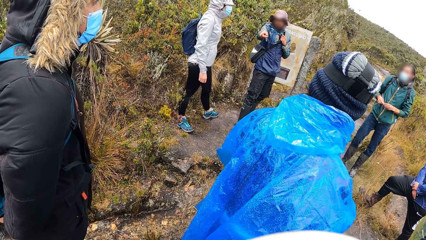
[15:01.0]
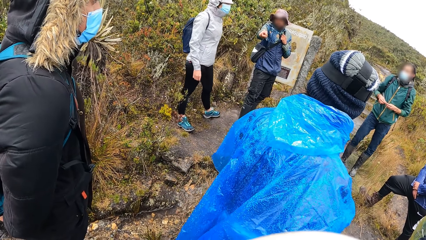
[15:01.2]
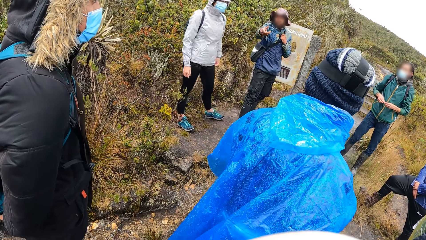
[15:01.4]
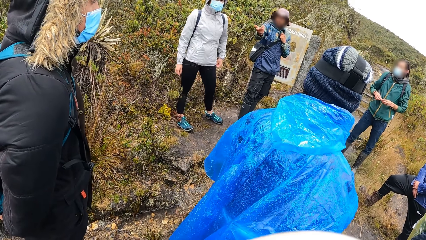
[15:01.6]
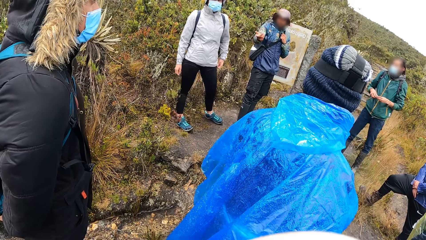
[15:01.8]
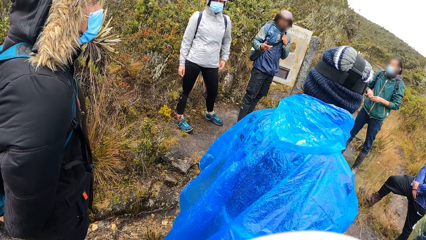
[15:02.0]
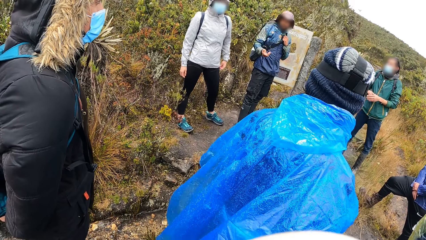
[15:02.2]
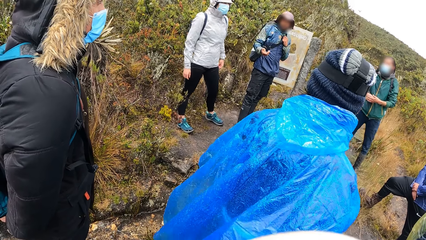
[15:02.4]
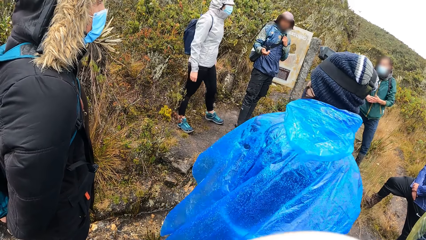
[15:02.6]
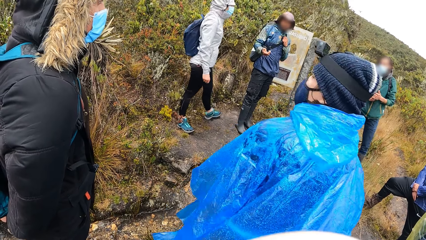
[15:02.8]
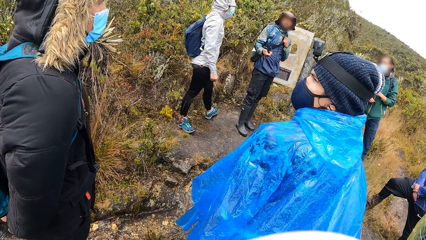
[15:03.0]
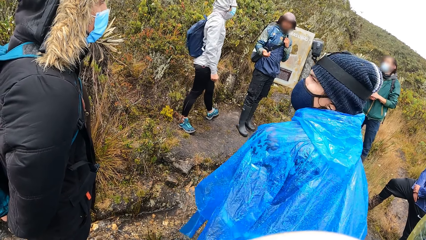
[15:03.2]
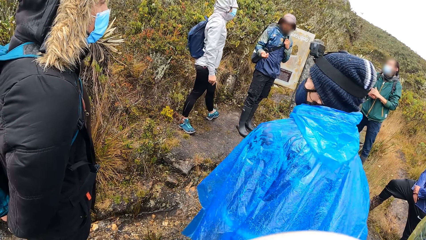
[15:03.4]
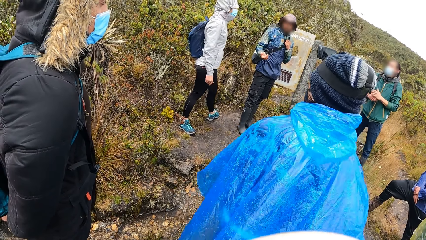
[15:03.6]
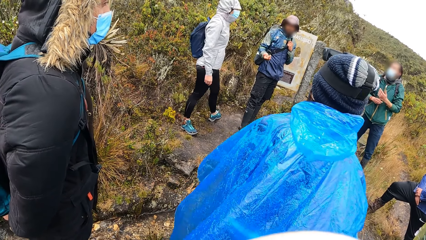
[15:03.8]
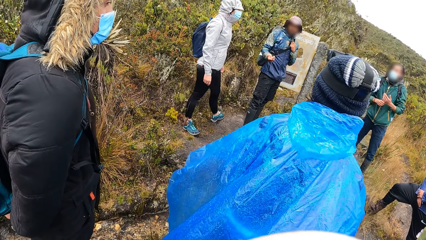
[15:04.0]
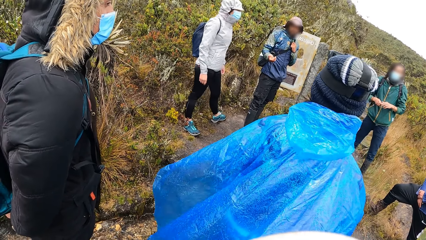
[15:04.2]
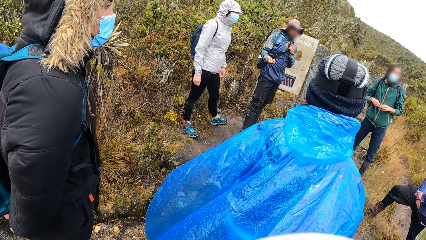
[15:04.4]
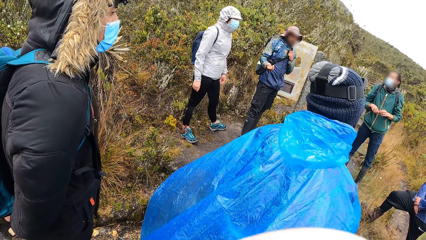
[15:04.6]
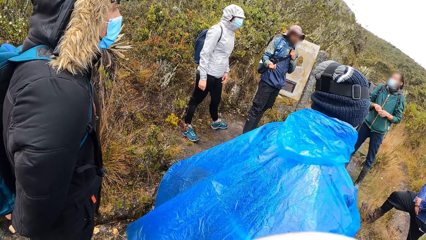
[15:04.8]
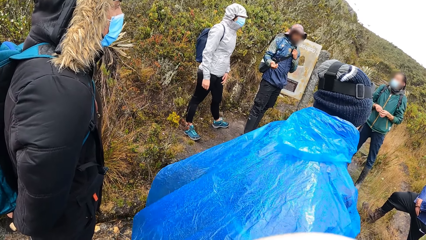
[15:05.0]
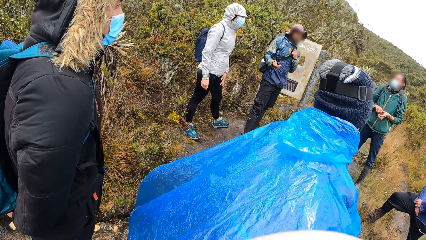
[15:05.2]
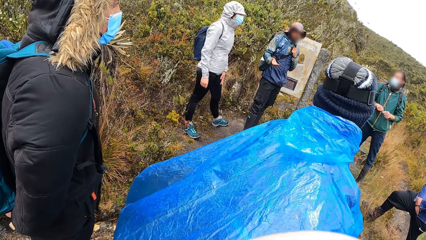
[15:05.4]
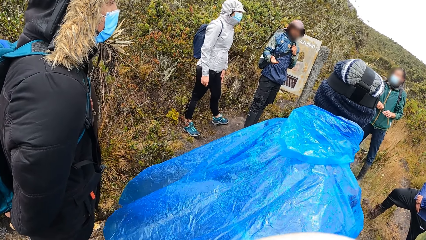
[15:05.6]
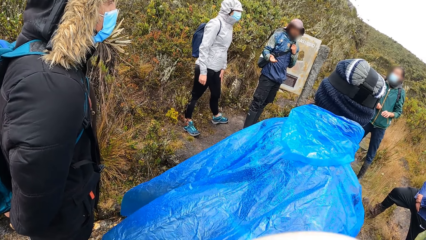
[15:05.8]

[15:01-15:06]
A man interacts with the camera wearer and the group of people.

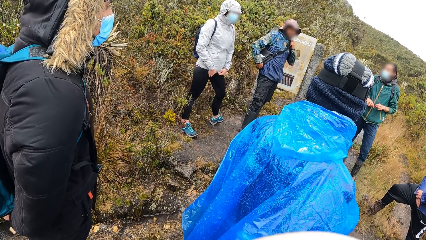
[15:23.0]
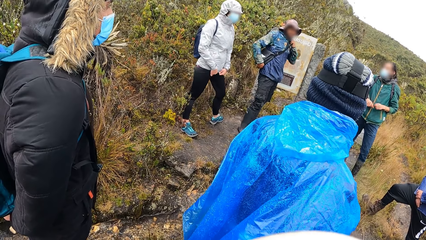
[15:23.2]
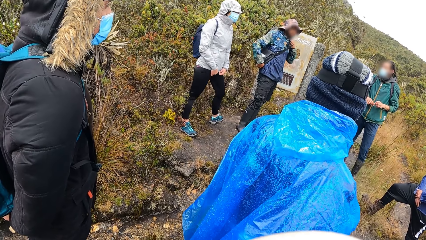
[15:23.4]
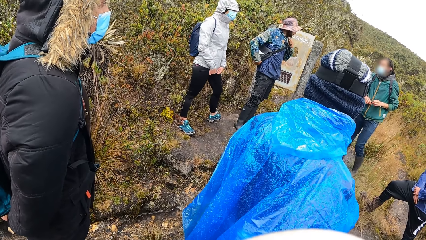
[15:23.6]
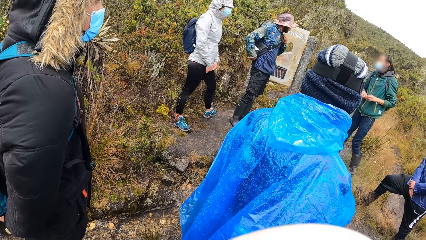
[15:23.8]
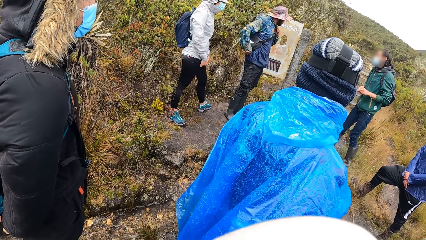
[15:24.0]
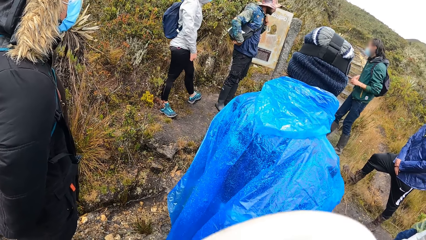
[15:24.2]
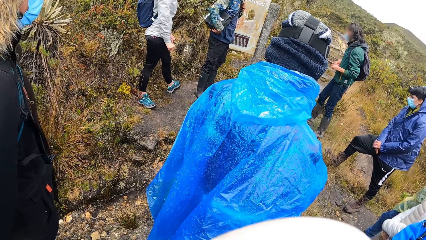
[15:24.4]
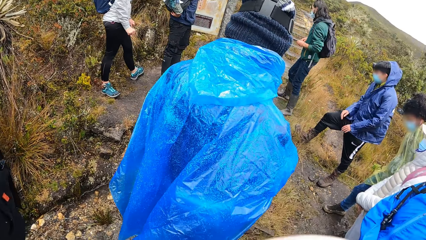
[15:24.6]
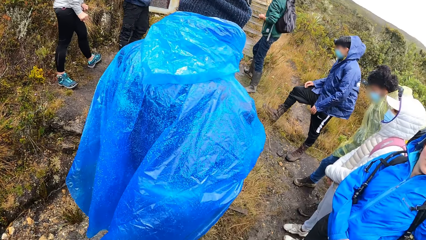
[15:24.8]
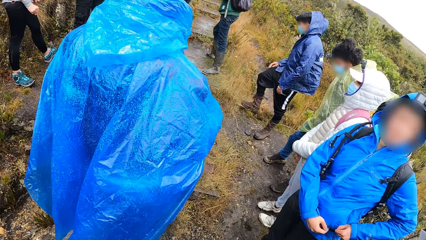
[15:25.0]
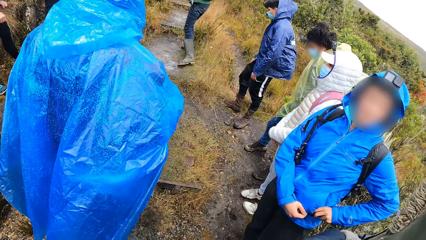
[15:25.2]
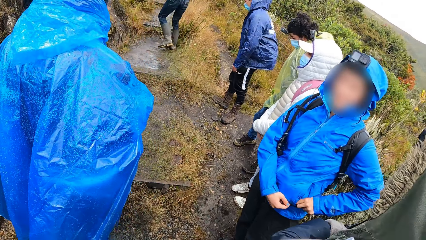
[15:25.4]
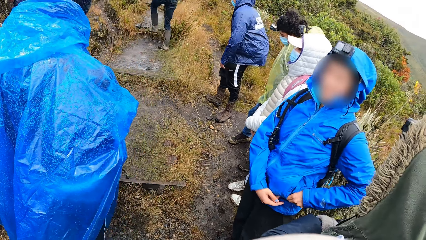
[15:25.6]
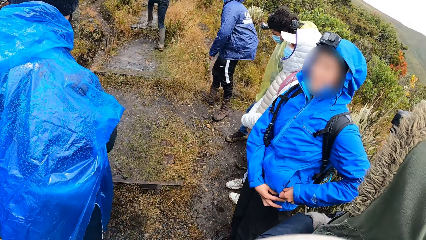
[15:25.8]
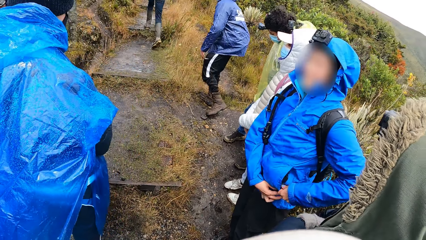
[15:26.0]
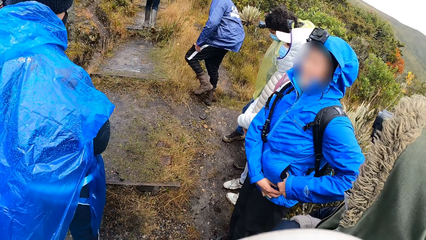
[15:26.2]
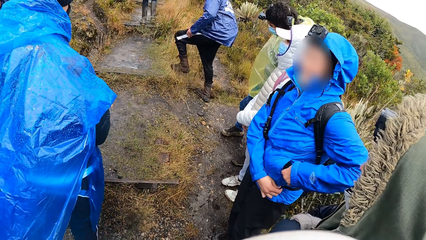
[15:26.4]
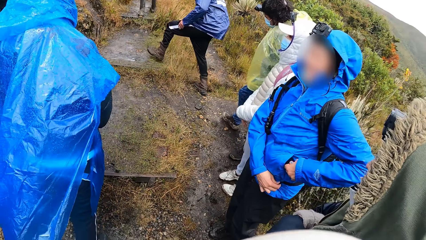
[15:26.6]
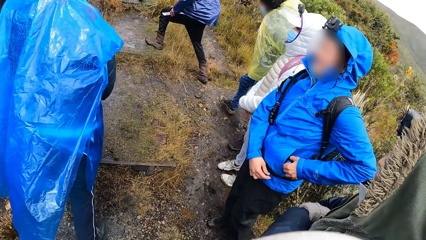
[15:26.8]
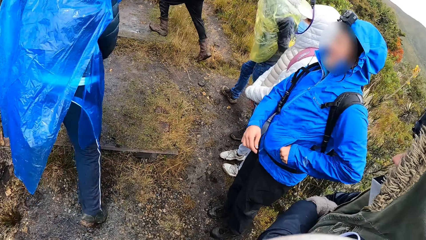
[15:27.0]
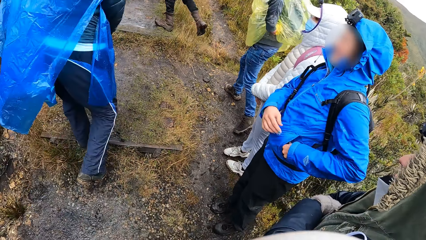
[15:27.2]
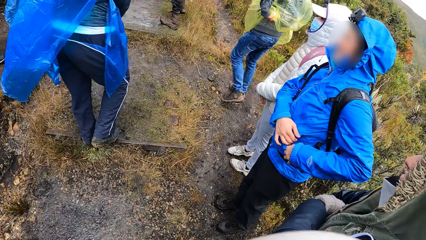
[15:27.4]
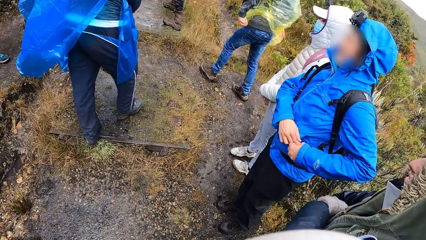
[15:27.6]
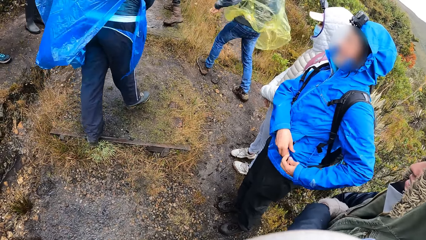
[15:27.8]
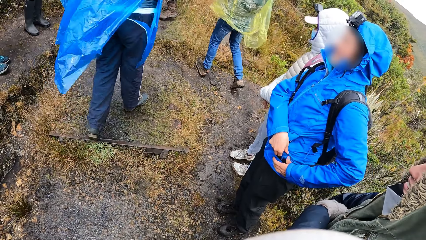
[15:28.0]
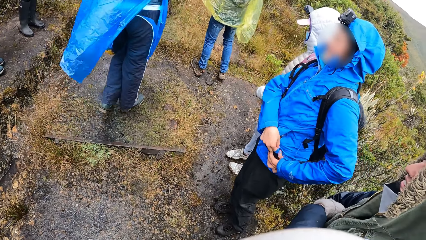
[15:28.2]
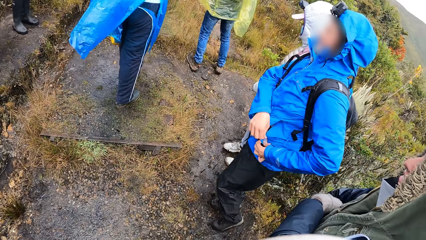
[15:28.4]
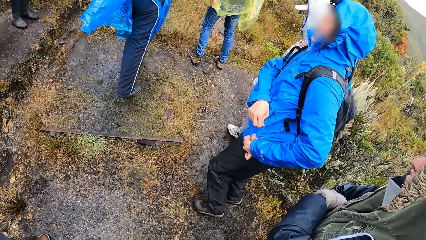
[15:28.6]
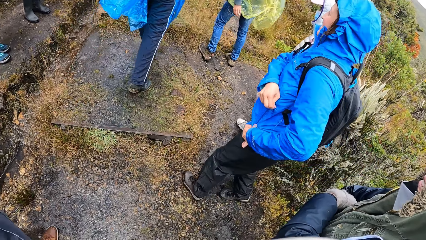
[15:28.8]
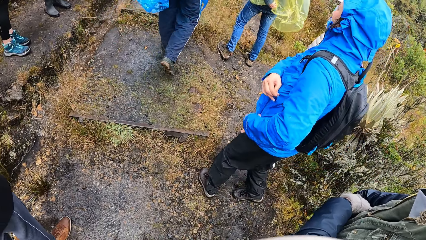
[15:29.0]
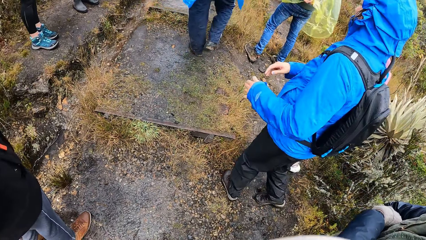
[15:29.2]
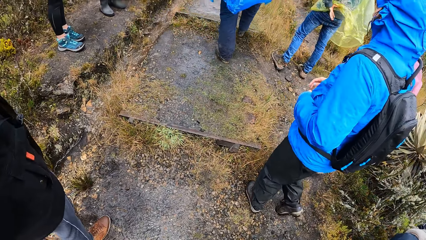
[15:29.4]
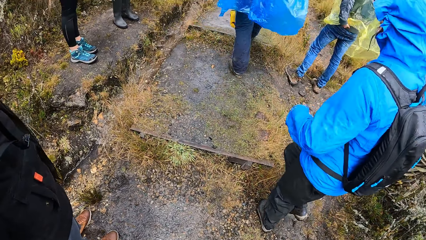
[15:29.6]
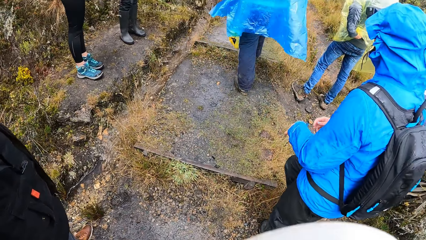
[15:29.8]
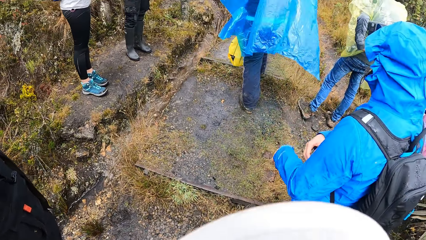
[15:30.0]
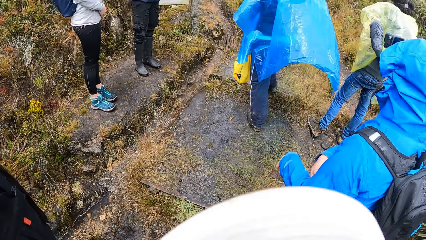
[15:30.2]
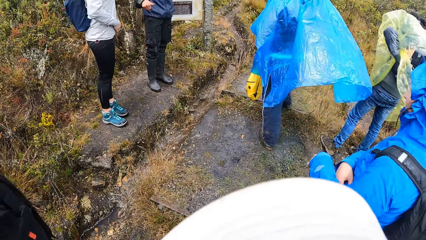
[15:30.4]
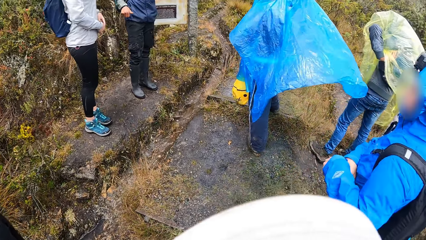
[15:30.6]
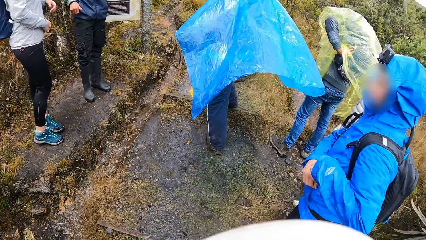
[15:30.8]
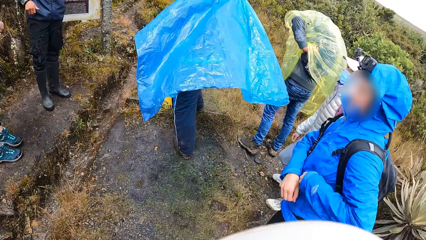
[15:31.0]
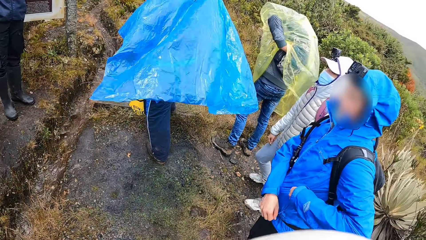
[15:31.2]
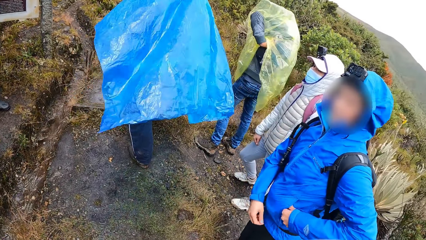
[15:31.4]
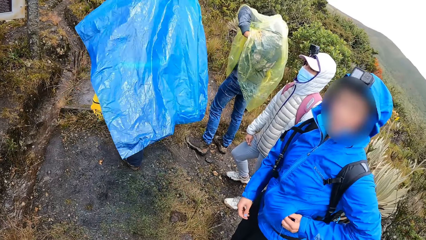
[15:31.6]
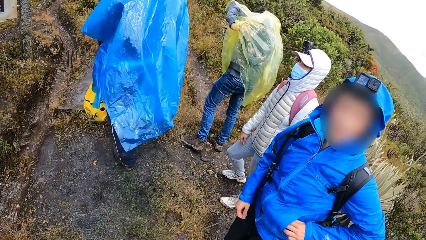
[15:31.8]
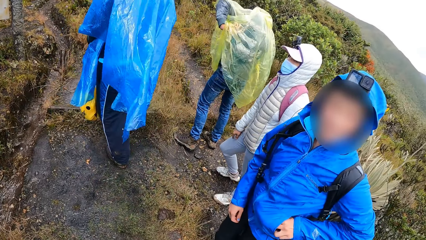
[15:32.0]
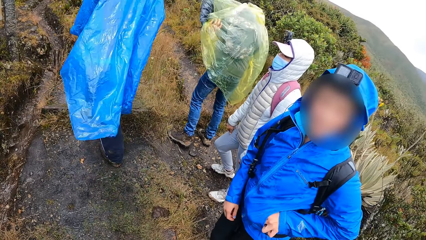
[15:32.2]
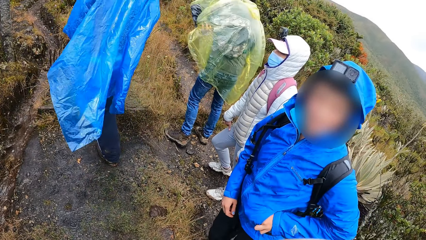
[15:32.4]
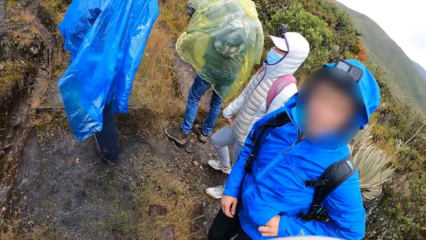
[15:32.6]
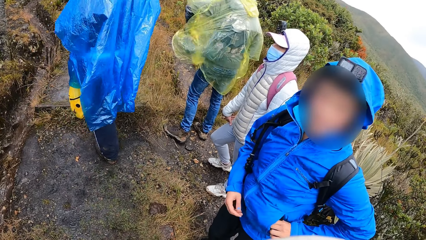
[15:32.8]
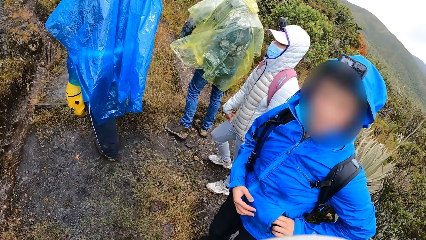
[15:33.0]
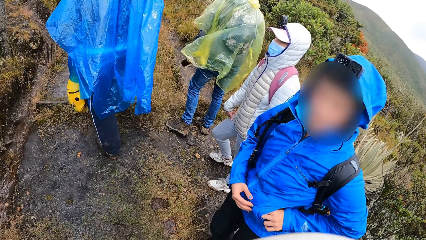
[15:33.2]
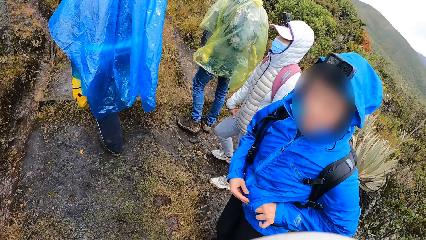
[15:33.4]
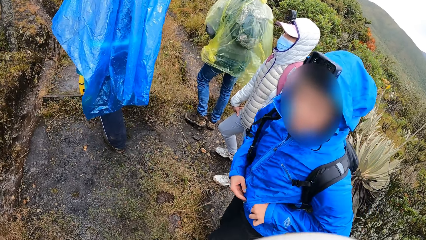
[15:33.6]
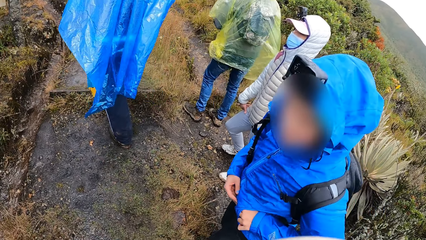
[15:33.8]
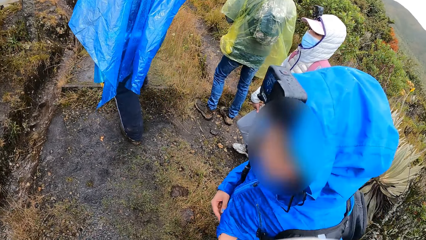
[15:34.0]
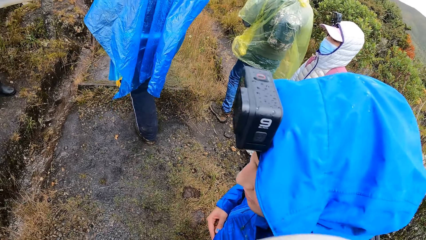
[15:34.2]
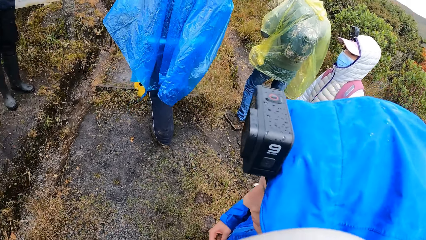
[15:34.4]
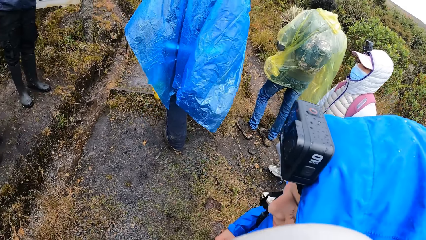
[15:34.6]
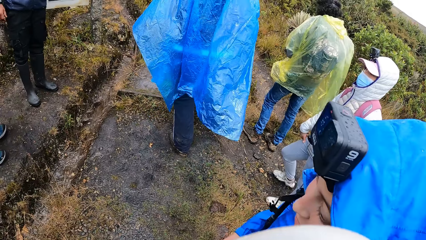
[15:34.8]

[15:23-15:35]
A woman zips the pocket of her jacket with her left hand. A man climbs a flight of stairs. Another man climbs the flight of stairs. A third man climbs the flight of stairs. Another woman climbs the flight of stairs. A third woman climbs the flight of stairs. The camera wearer interacts with the first woman. The first woman talks to the camera wearer.
